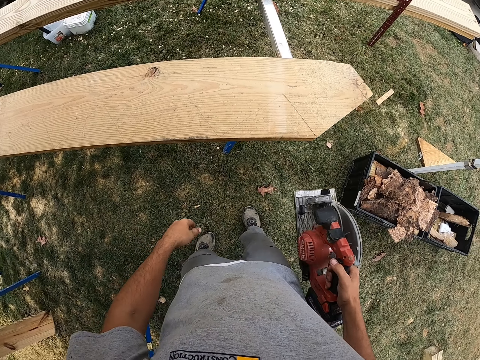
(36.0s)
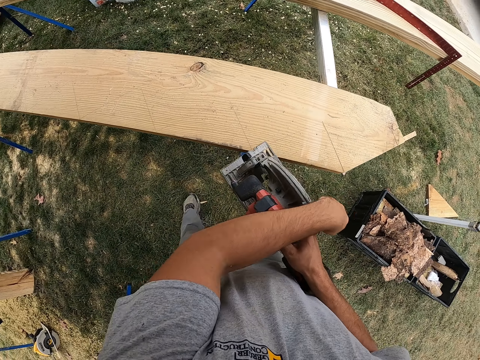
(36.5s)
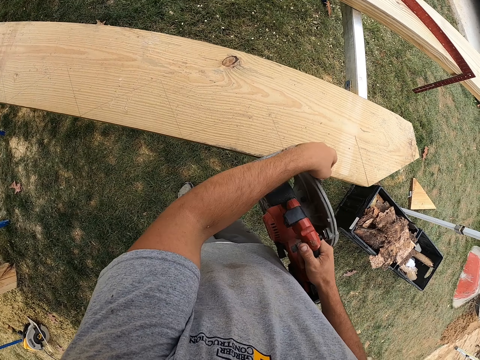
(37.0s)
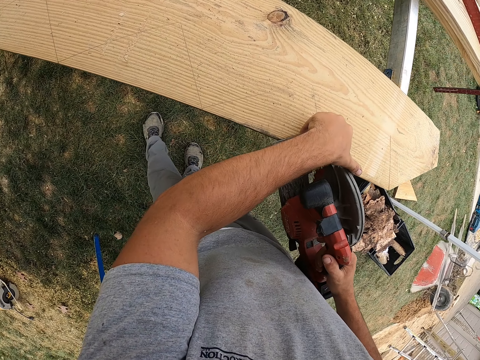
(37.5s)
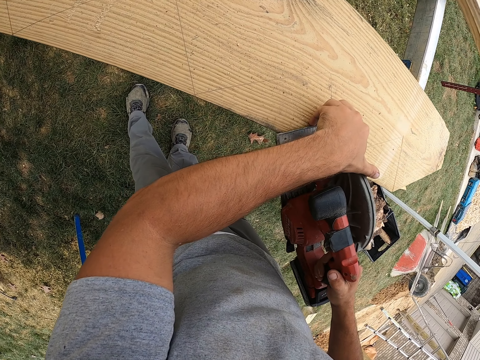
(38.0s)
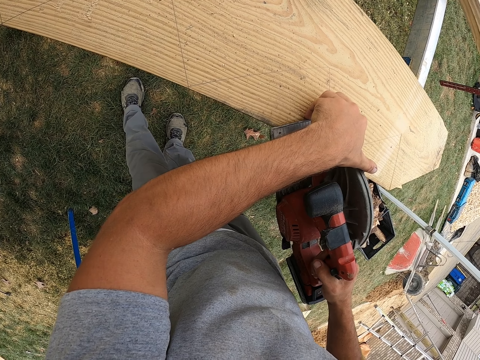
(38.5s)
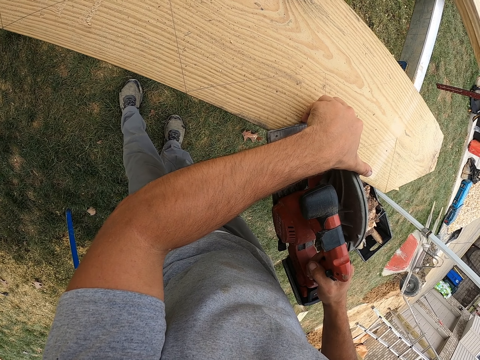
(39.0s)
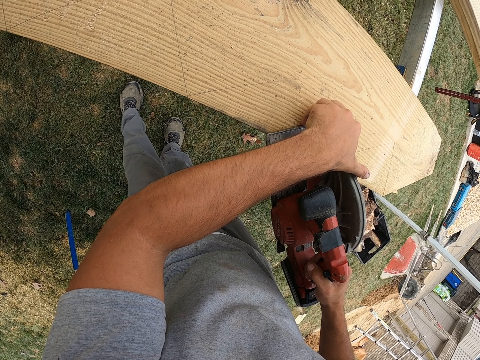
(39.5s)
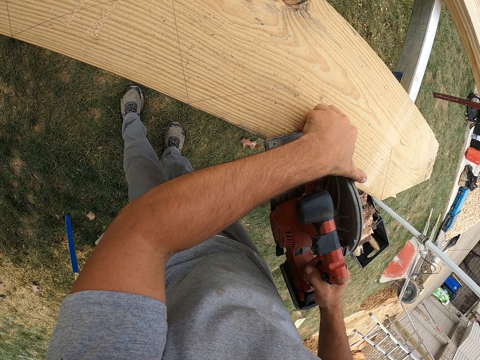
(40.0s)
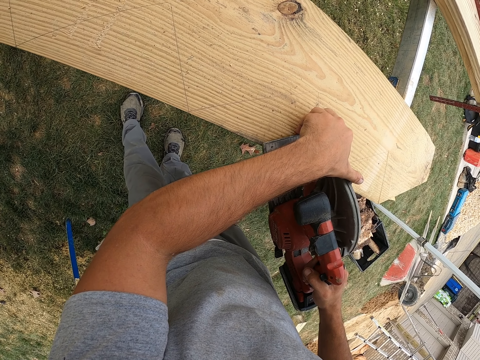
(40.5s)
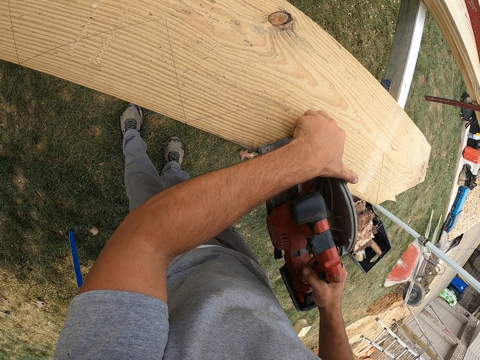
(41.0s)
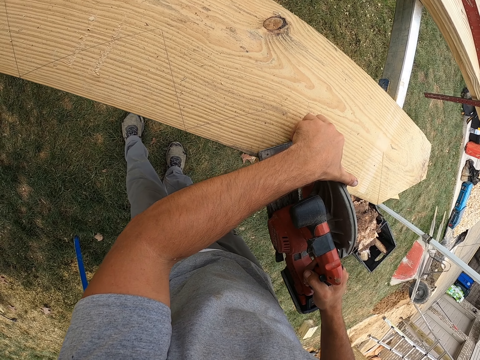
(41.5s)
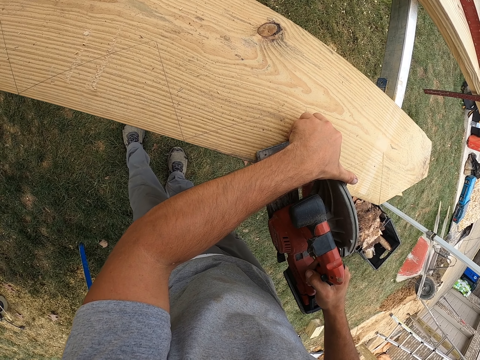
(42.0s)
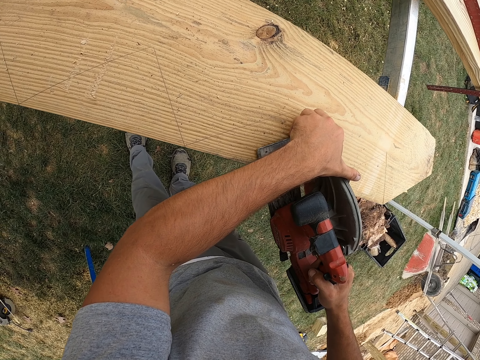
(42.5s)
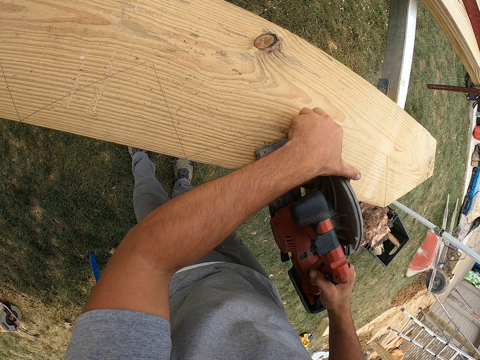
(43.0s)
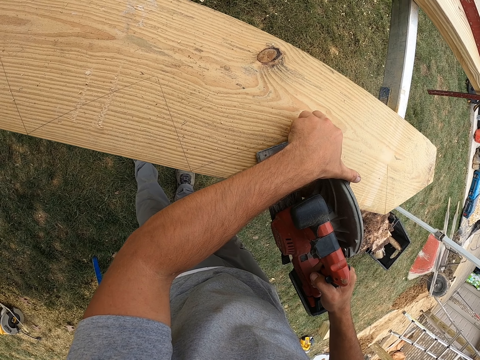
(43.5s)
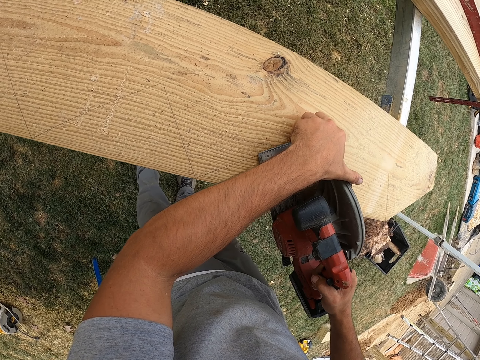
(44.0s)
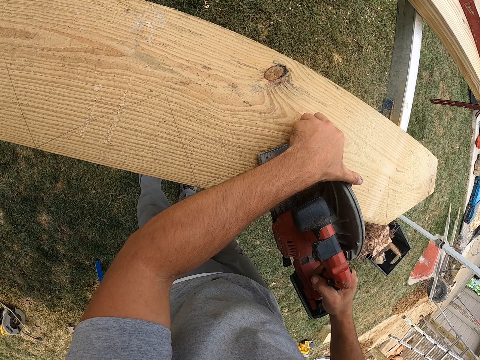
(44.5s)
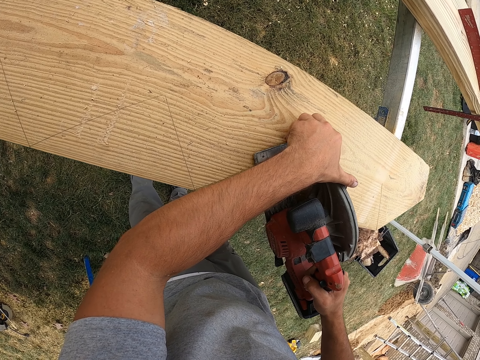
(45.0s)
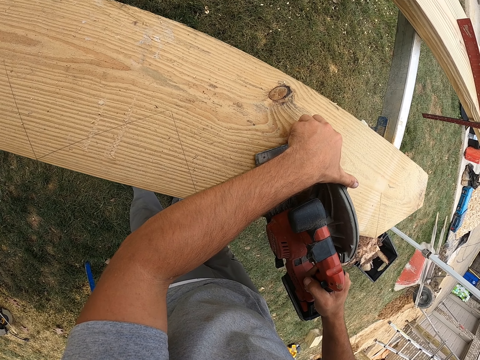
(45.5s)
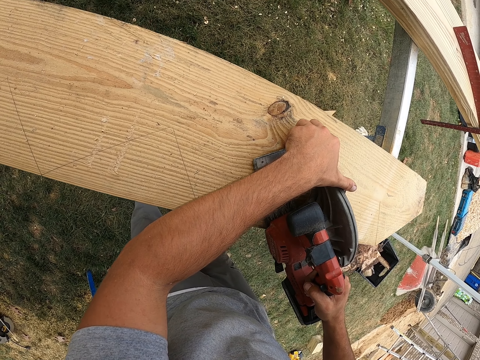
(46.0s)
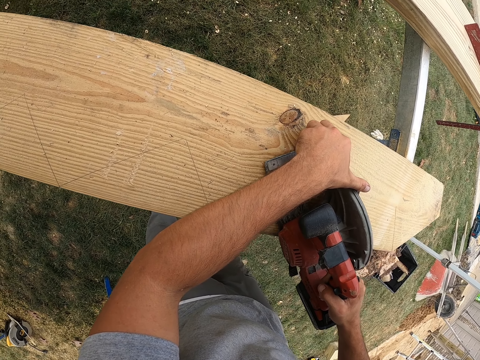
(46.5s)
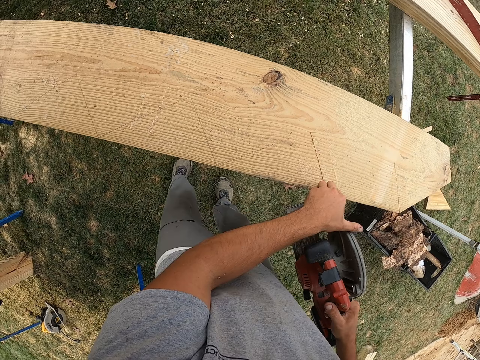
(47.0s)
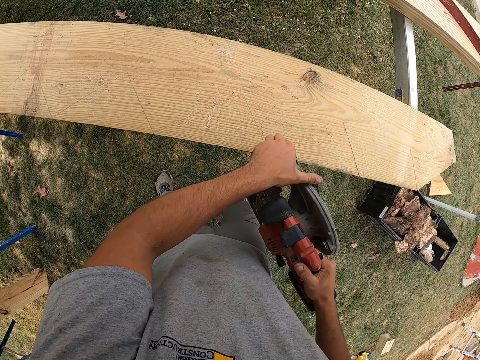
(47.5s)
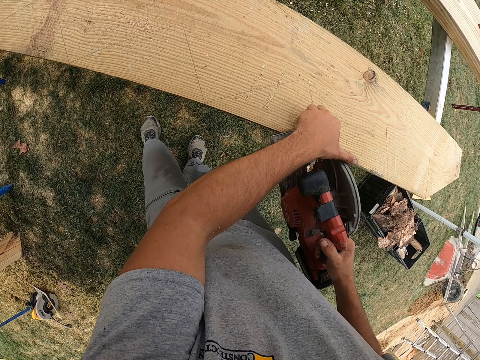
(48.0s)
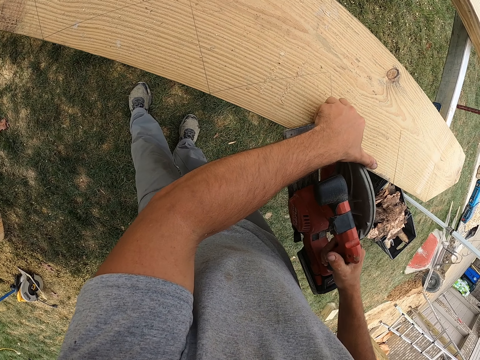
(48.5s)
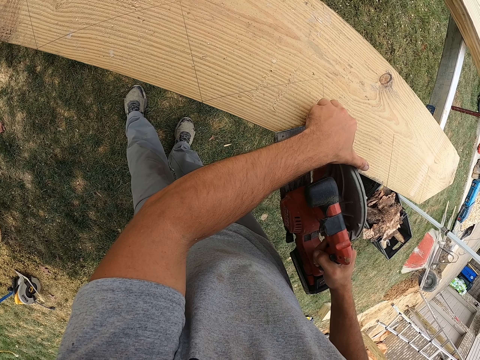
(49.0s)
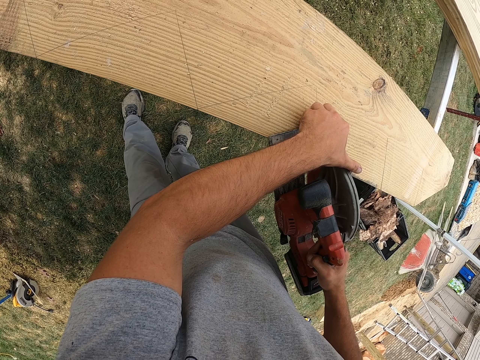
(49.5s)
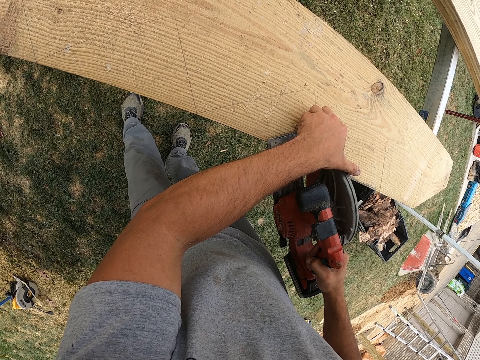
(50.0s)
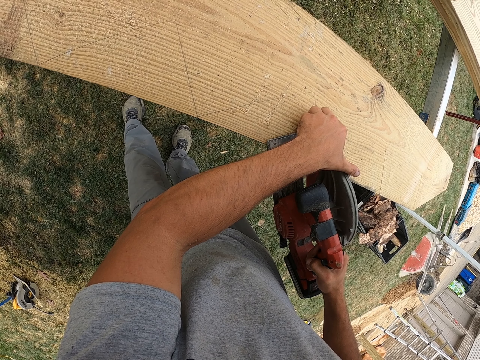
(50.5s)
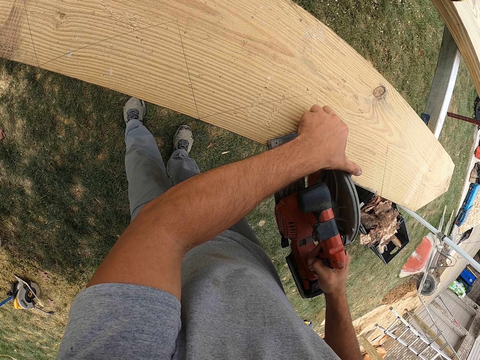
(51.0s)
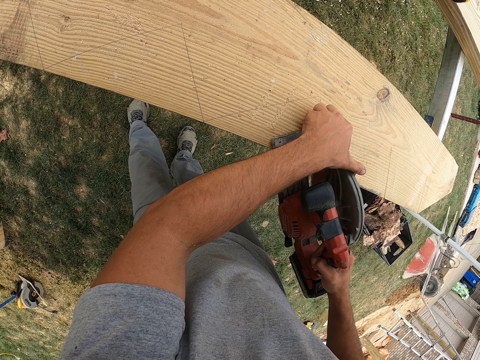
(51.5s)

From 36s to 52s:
The camera wearer aligns a jigsaw or wood circular saw. They cut the wood using the jigsaw. They open the wood circular saw. They cut the wood using the jigsaw again.

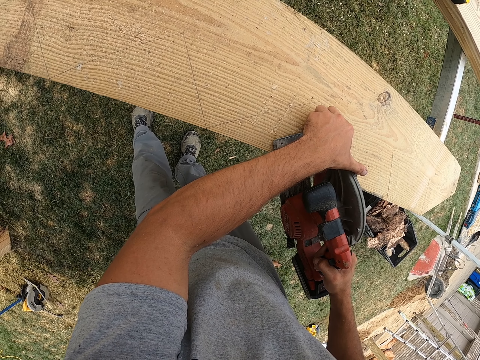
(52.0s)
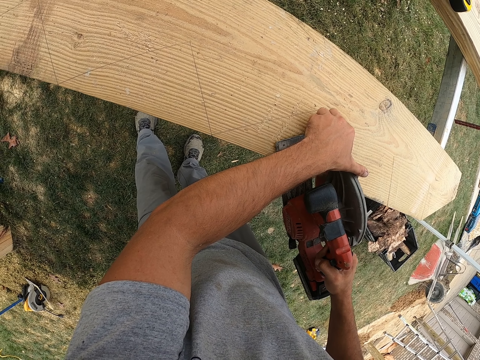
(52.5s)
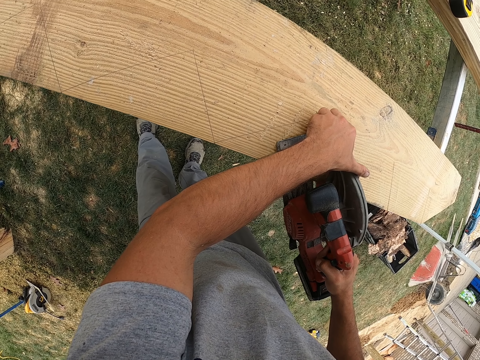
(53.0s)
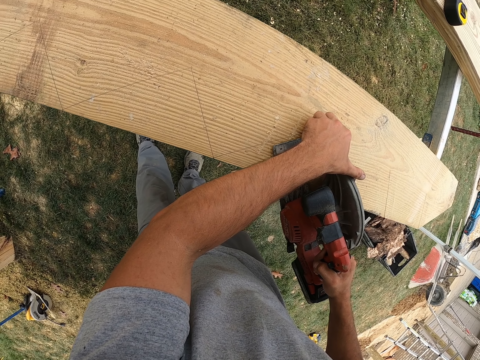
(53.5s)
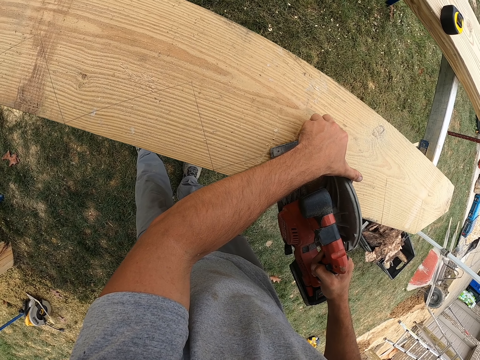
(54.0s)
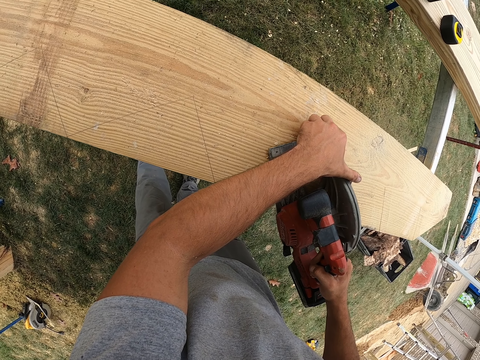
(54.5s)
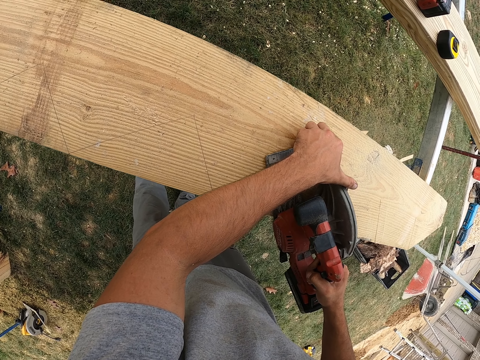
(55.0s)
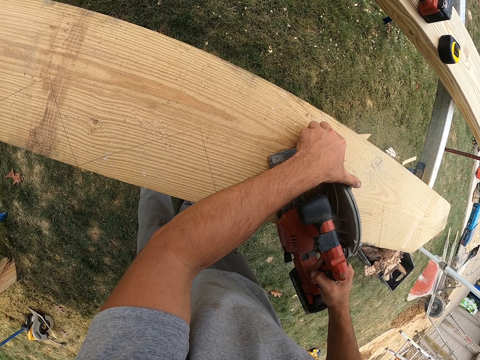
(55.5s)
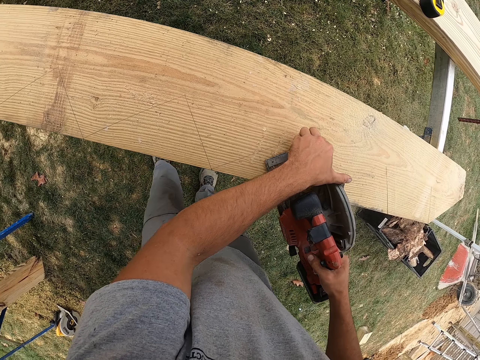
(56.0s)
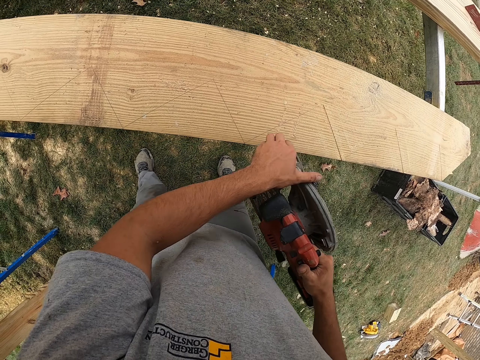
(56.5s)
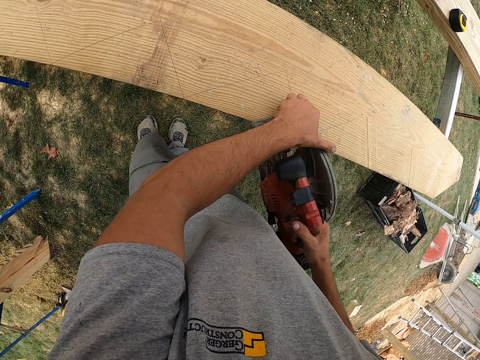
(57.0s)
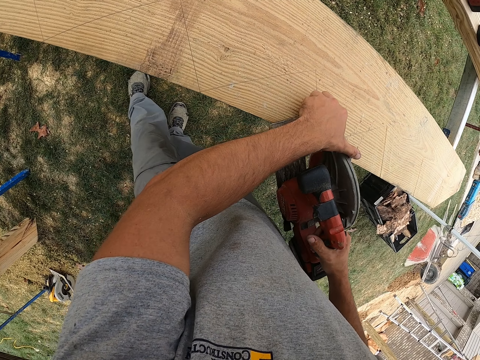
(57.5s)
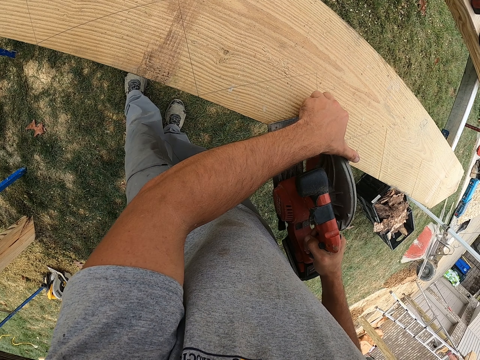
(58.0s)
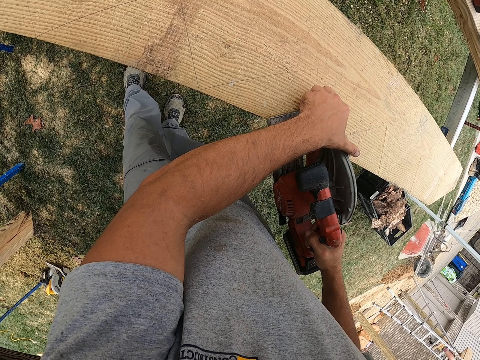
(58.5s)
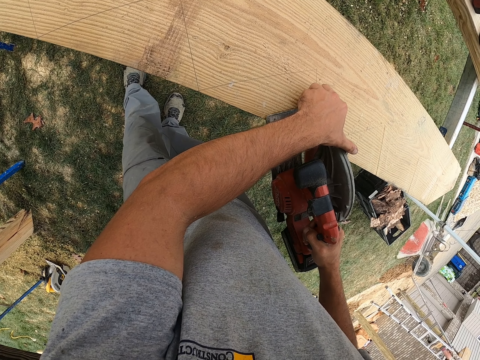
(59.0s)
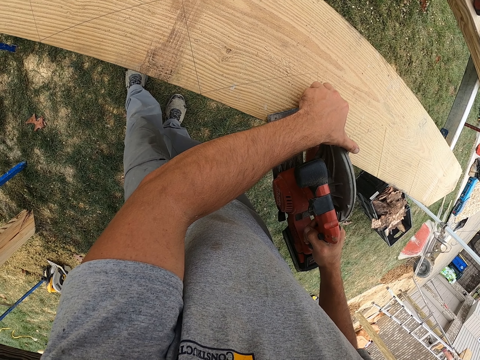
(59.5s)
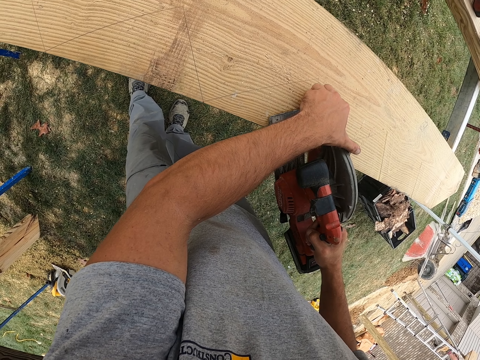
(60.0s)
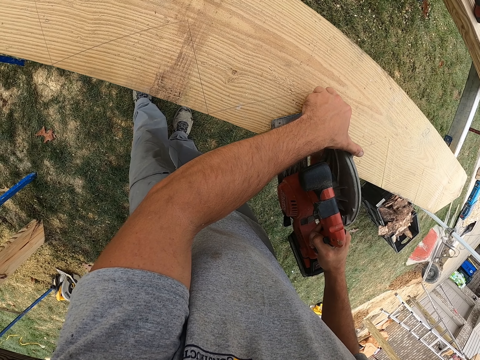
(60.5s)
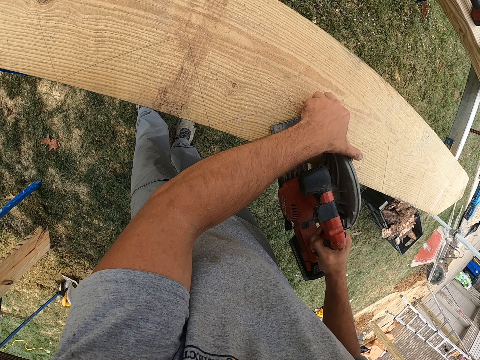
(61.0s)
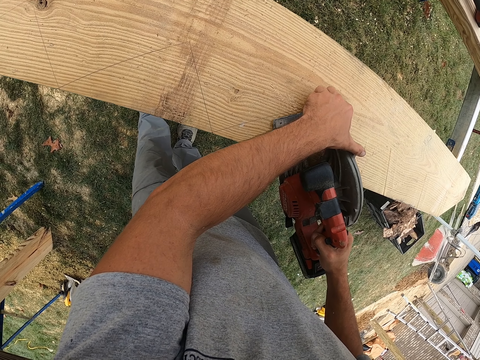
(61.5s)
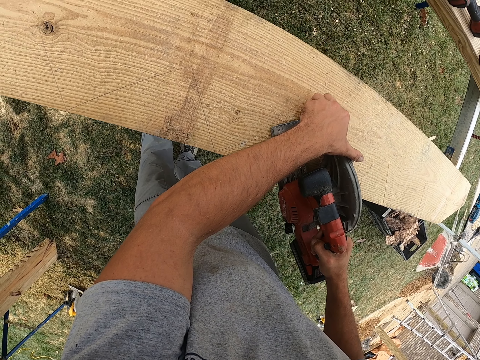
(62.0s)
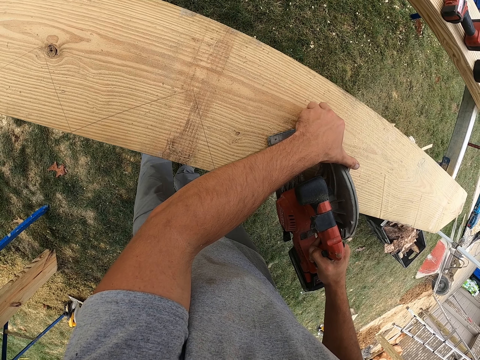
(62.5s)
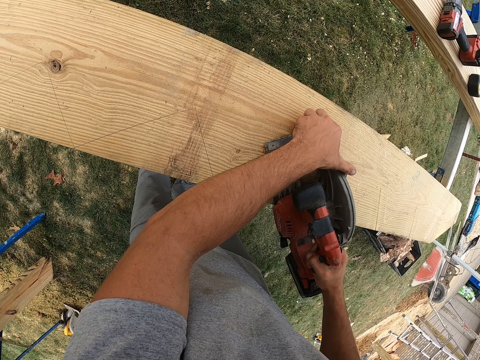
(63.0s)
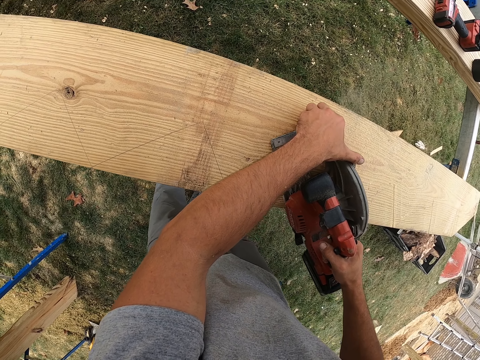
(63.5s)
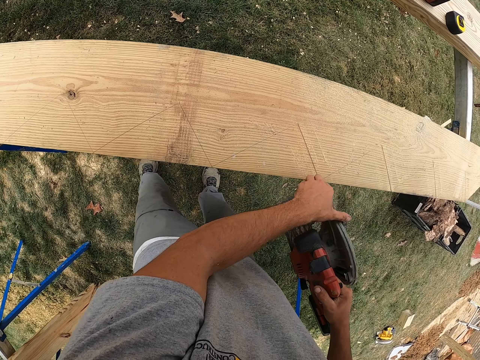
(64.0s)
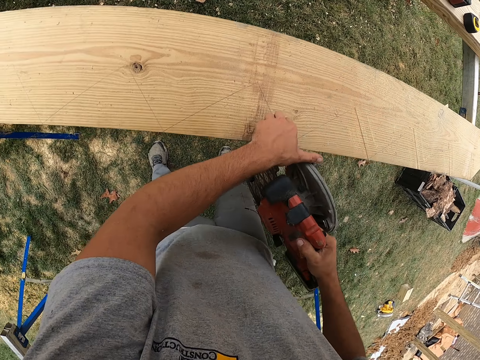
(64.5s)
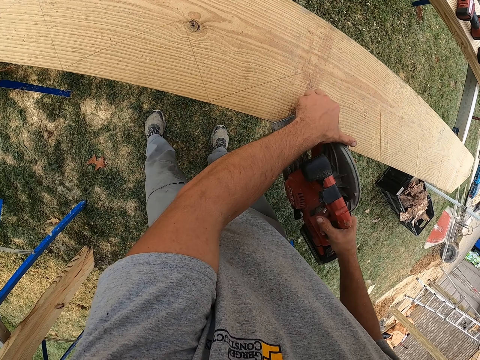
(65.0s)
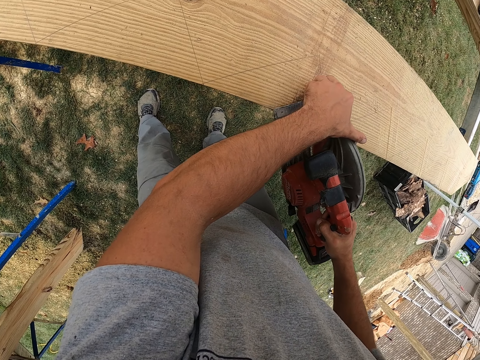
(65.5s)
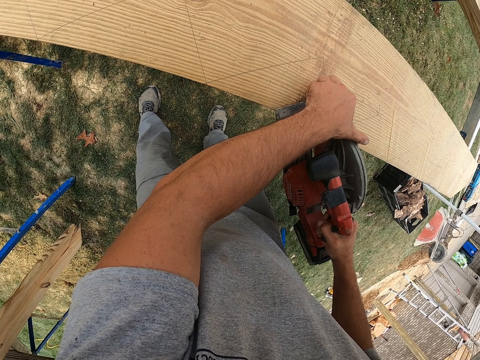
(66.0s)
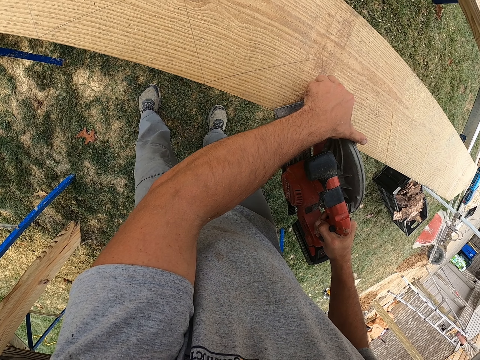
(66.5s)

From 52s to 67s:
The camera wearer cuts the wood using a jigsaw. They cut the wood using the jigsaw again.
